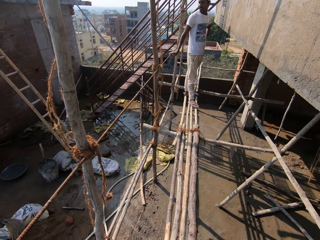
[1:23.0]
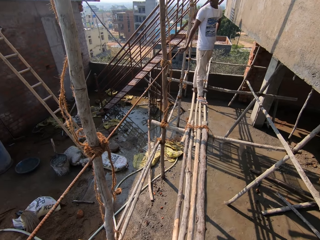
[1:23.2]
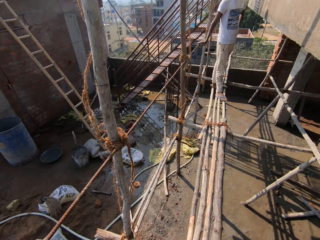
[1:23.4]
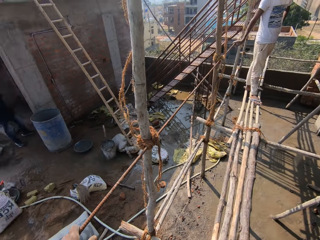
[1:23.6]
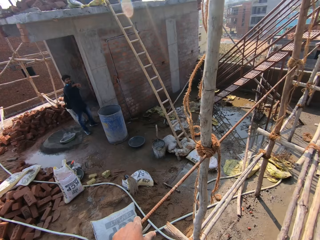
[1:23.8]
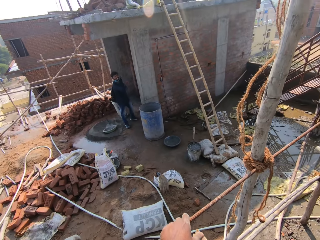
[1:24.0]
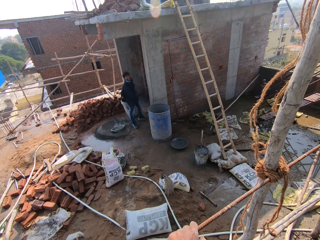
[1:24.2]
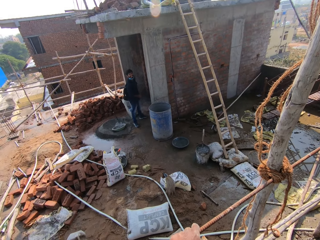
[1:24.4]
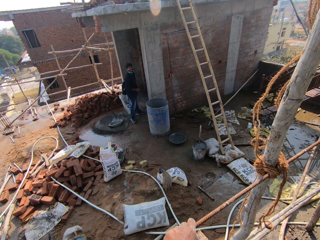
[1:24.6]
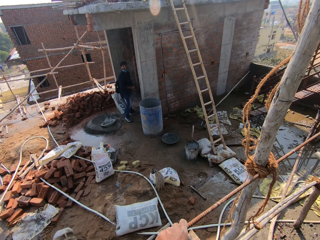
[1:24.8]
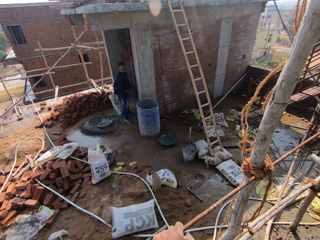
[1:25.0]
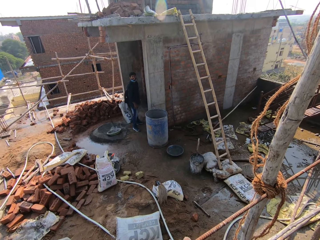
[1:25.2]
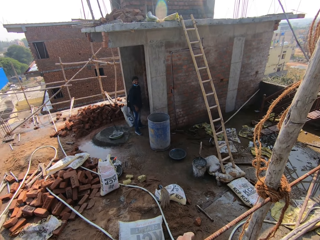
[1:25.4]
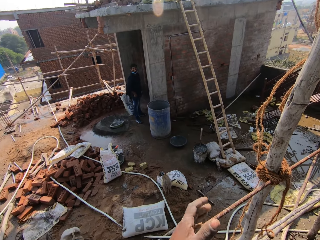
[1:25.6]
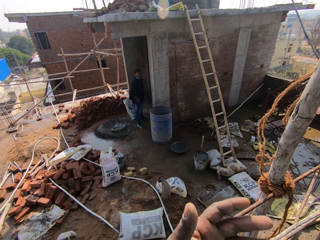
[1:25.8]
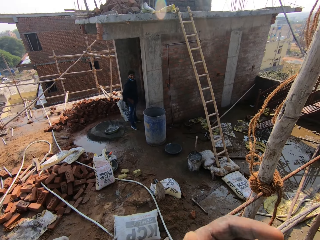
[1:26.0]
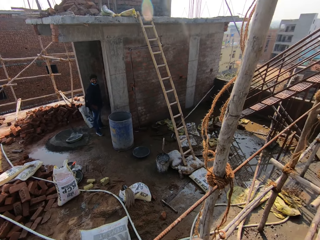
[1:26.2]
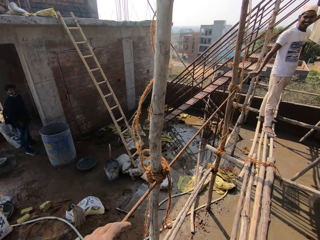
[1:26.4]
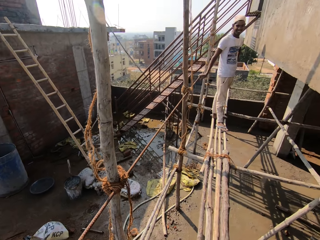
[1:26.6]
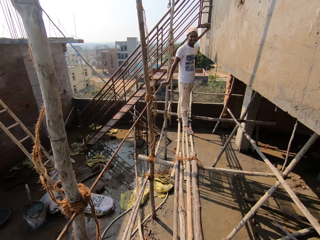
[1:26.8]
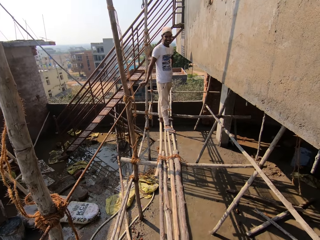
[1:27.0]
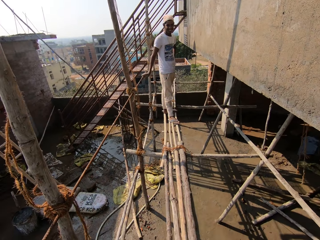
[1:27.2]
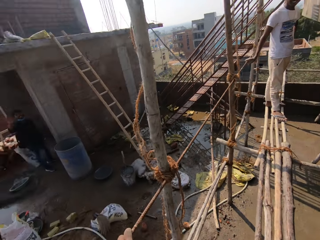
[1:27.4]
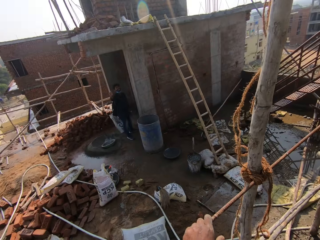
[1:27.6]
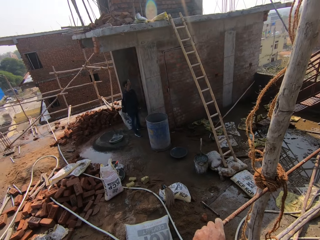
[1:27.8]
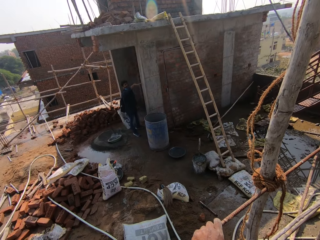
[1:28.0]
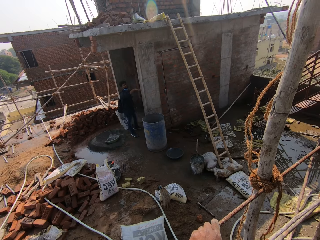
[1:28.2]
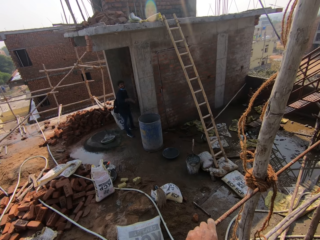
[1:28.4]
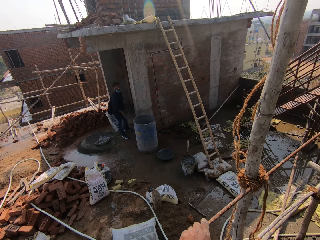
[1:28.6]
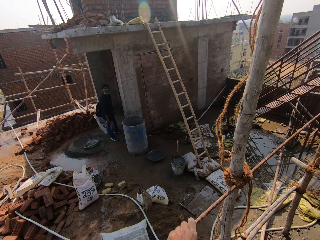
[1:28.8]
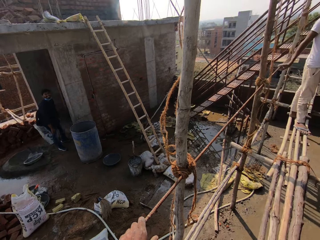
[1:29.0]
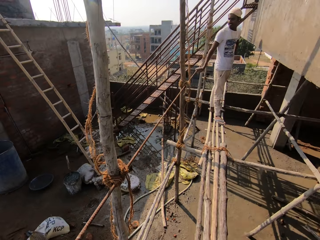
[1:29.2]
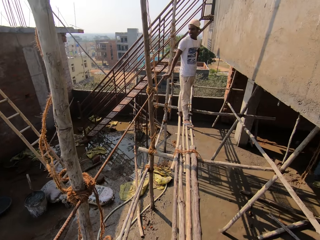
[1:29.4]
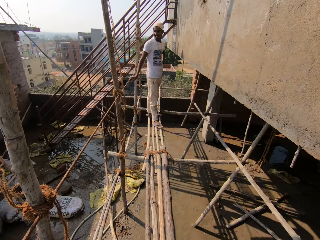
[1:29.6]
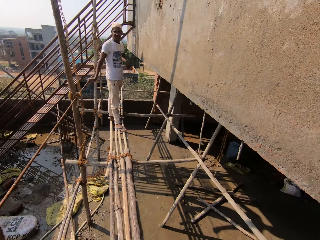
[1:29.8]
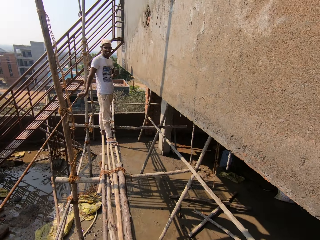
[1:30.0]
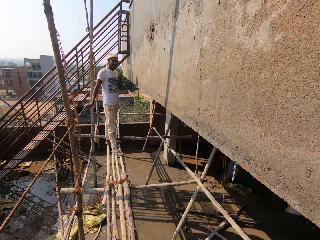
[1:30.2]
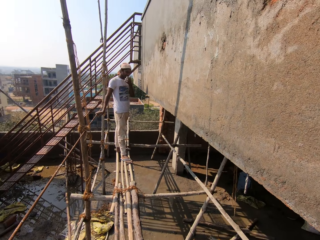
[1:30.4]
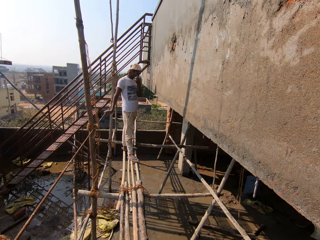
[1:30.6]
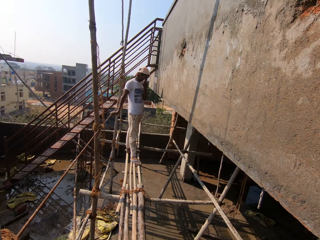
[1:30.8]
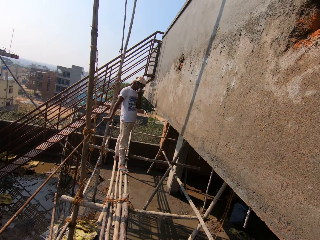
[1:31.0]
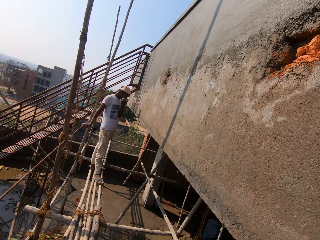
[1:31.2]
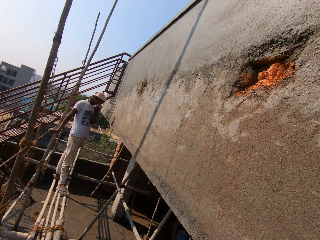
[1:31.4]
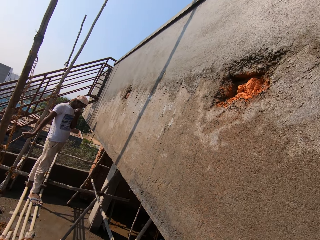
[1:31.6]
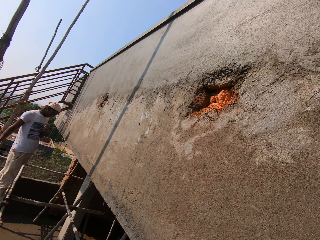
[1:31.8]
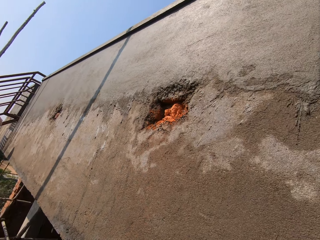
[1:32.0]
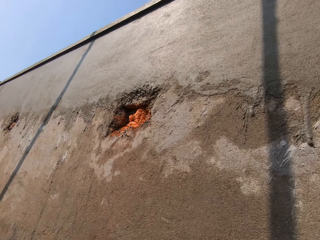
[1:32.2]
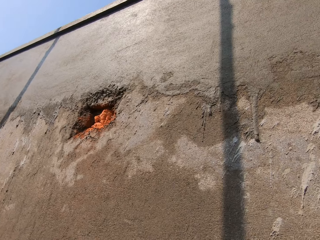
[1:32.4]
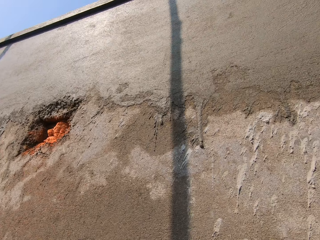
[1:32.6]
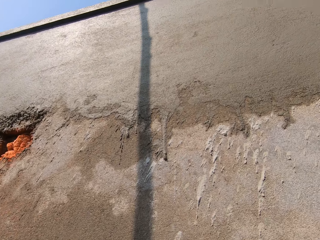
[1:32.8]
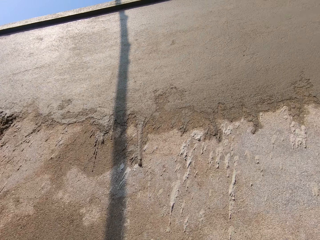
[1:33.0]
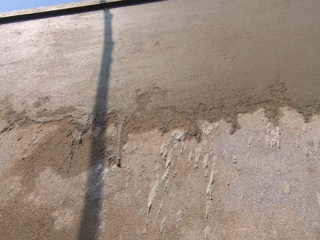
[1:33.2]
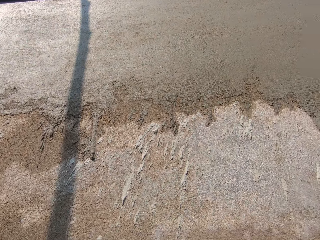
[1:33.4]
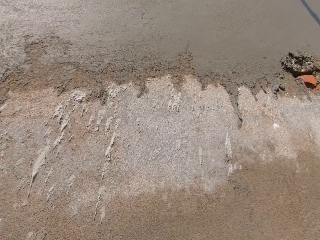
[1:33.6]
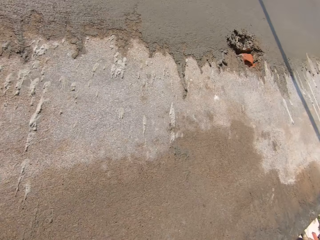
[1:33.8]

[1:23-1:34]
The camera wearer looks around. A man scratches his face with his left hand.

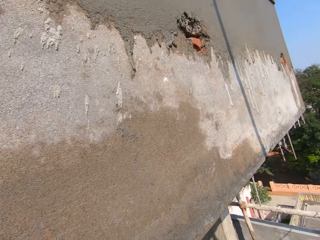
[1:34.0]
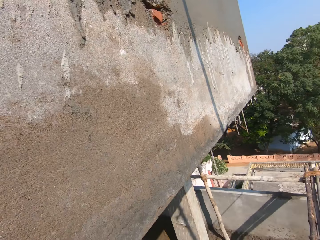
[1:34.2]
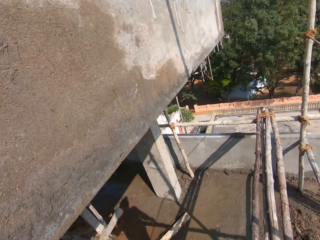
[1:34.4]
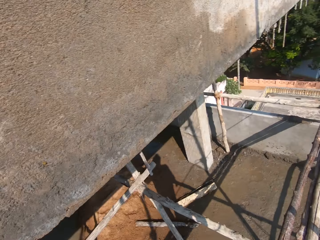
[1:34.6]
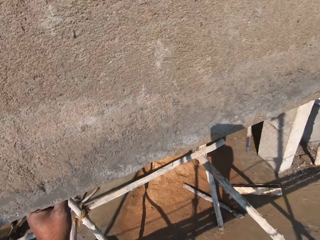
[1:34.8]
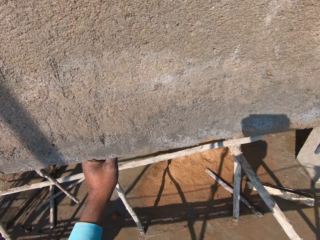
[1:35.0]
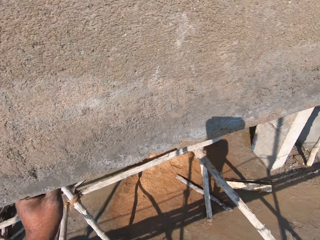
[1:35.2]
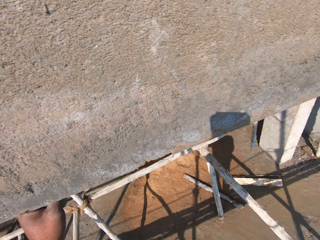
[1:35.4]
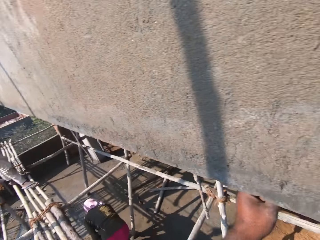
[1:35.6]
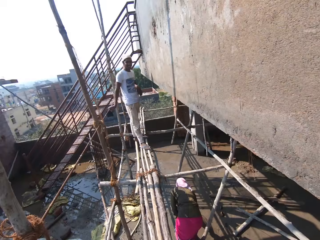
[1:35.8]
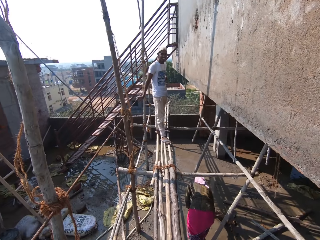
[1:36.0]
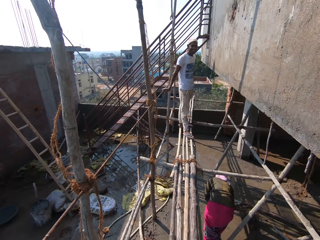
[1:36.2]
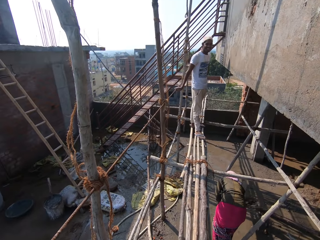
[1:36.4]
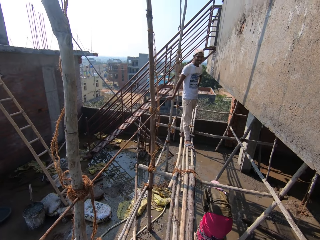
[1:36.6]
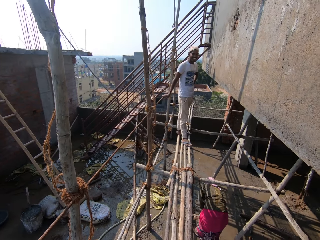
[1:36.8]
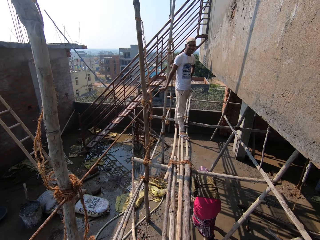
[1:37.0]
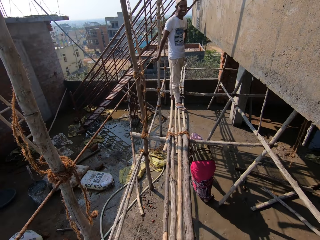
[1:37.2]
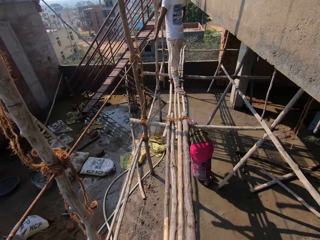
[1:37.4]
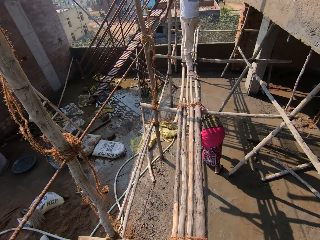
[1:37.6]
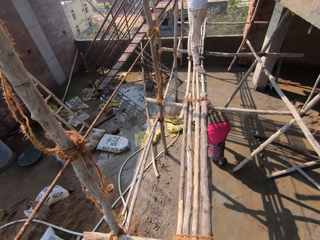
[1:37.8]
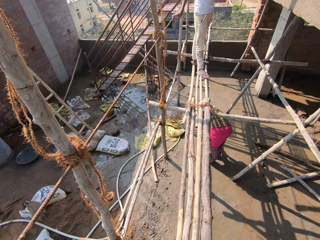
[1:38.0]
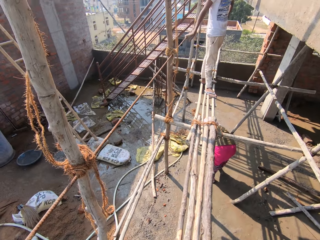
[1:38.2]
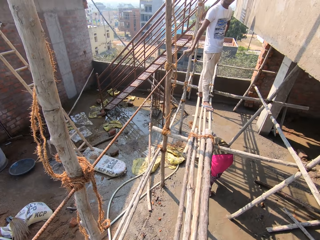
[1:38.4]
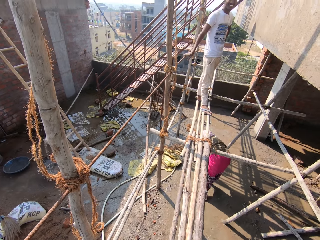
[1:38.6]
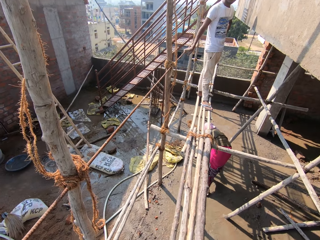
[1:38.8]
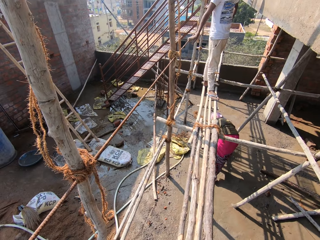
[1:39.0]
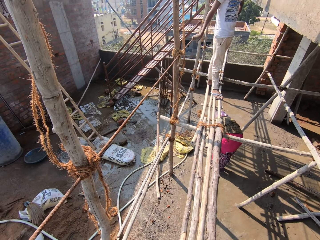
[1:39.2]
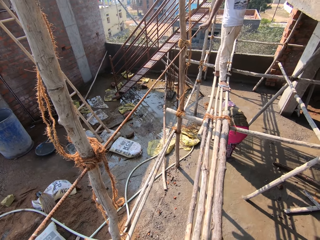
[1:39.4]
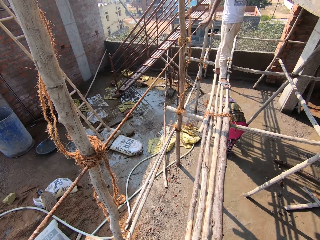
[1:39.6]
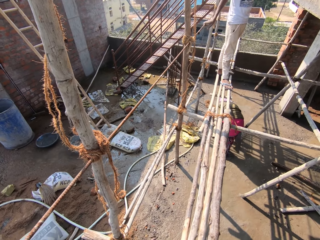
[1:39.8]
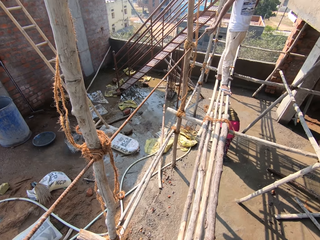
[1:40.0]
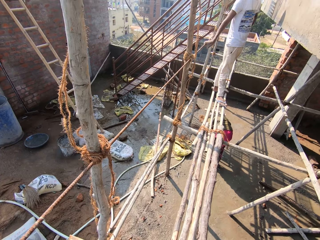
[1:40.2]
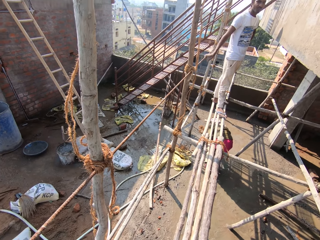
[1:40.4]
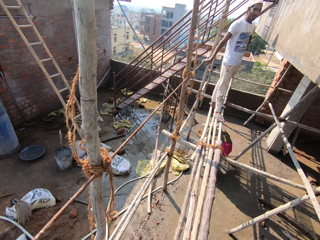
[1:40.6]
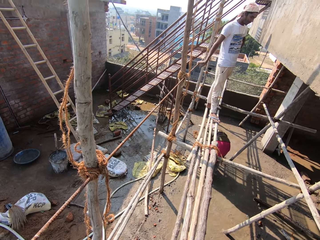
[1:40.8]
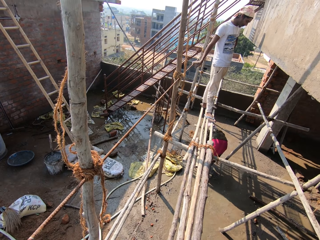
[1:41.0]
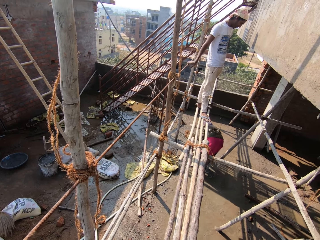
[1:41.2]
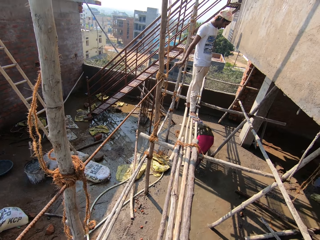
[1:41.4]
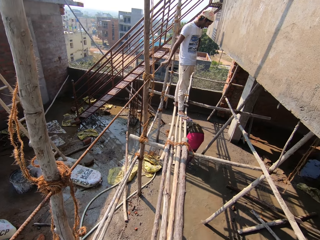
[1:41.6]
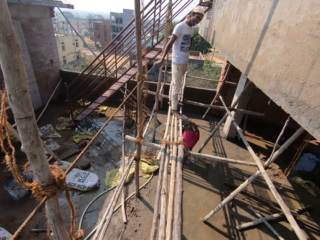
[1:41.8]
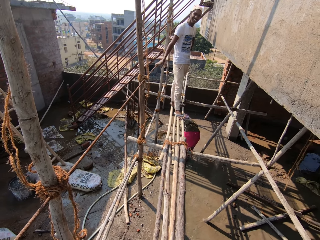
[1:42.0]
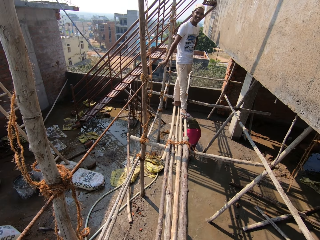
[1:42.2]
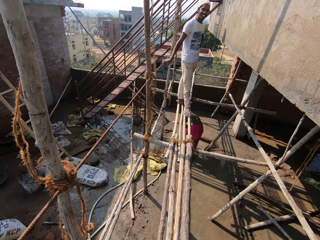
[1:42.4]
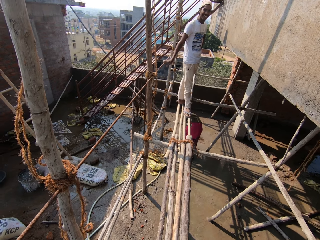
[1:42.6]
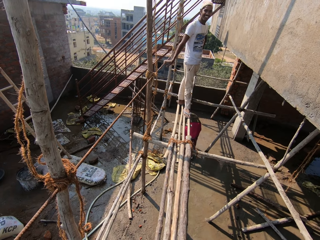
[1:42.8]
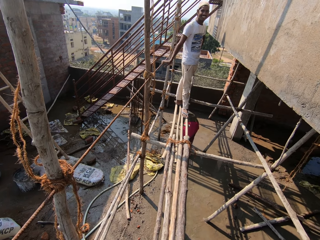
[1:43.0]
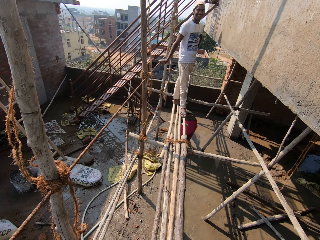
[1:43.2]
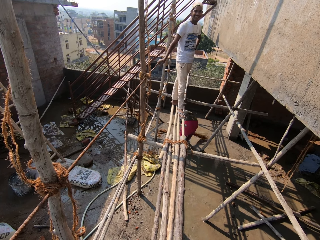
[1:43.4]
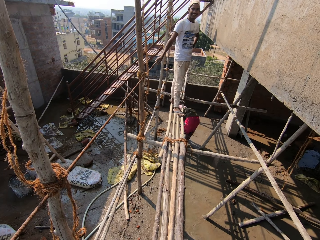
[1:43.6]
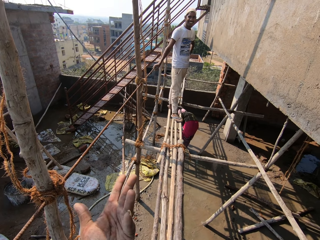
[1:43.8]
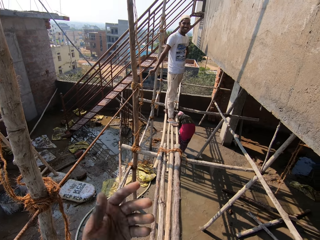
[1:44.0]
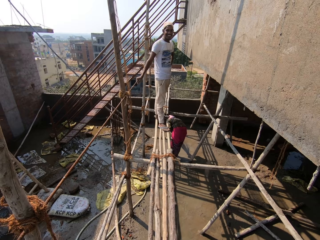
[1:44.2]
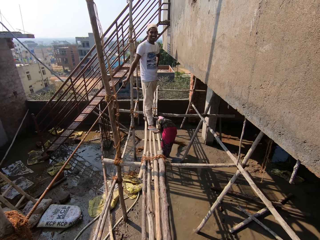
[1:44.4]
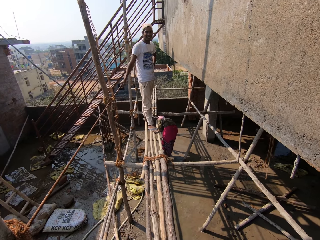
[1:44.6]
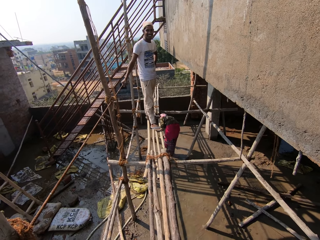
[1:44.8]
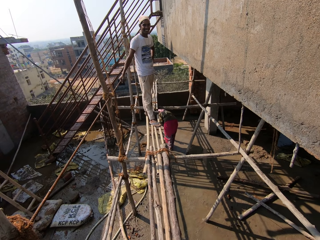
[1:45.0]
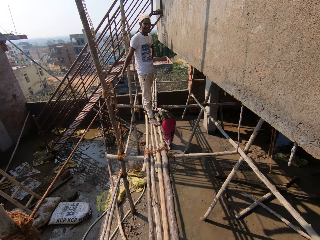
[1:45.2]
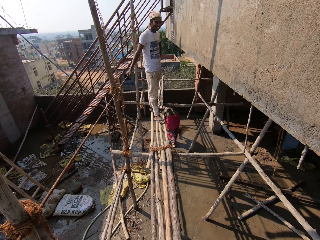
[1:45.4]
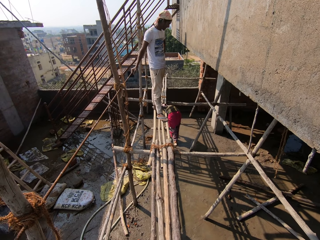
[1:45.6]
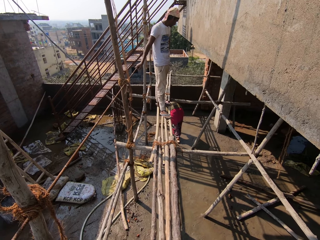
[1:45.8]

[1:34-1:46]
The camera wearer converses with a man. A person sweeps the floor. The camera wearer interacts with another person.
